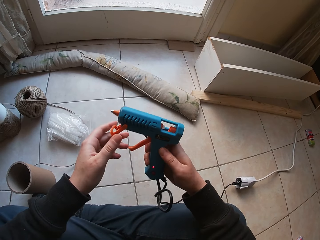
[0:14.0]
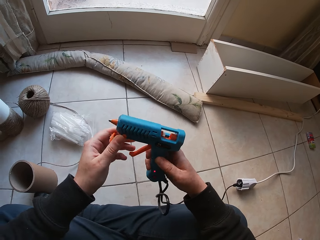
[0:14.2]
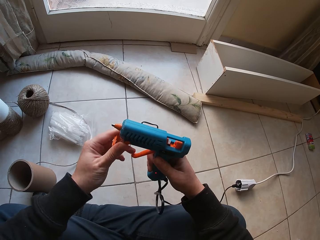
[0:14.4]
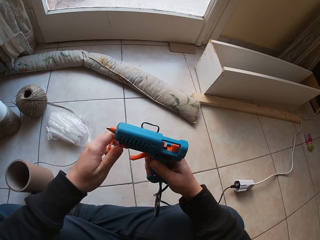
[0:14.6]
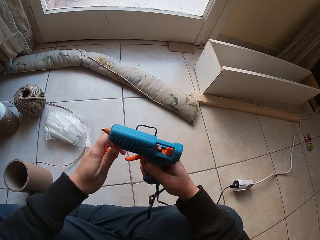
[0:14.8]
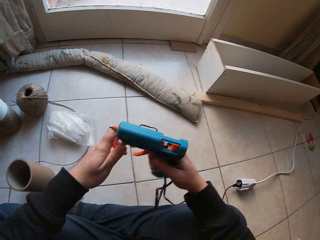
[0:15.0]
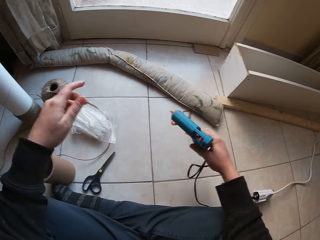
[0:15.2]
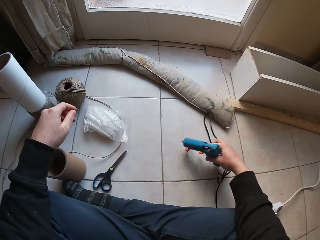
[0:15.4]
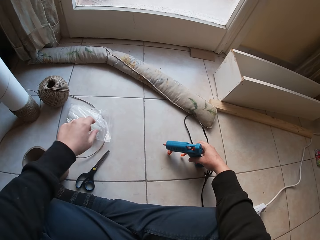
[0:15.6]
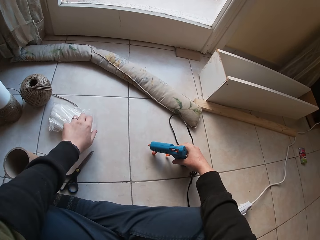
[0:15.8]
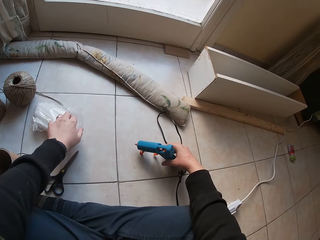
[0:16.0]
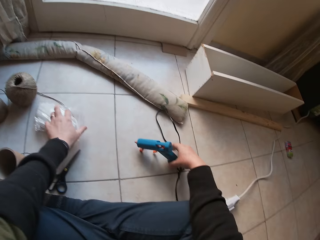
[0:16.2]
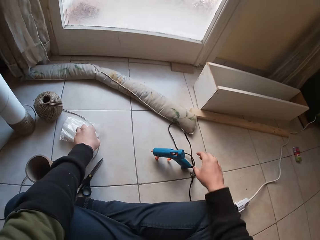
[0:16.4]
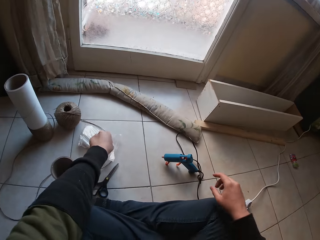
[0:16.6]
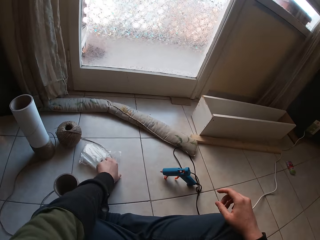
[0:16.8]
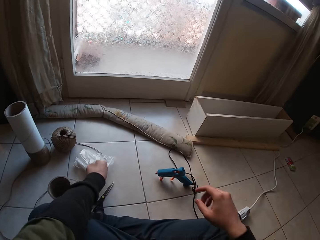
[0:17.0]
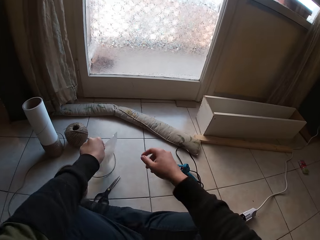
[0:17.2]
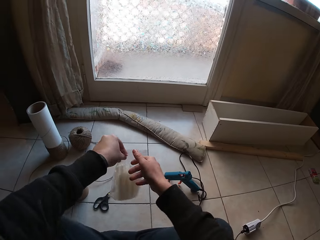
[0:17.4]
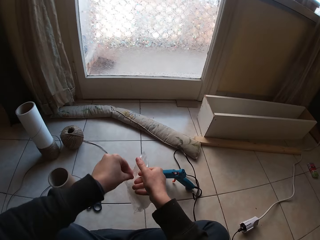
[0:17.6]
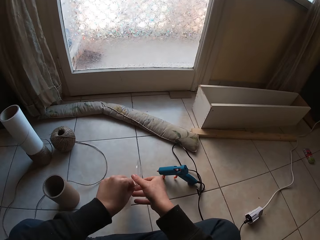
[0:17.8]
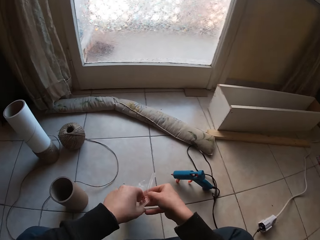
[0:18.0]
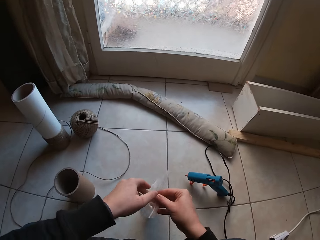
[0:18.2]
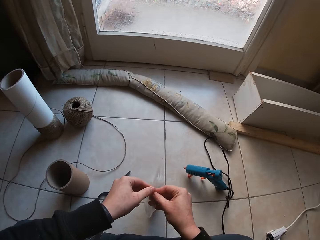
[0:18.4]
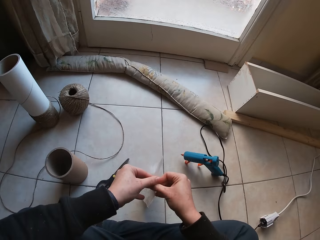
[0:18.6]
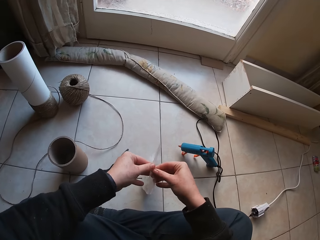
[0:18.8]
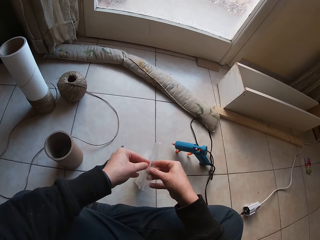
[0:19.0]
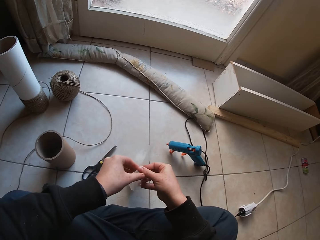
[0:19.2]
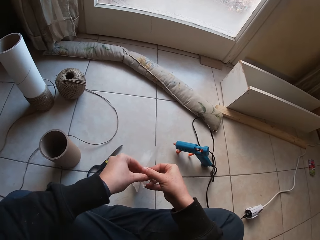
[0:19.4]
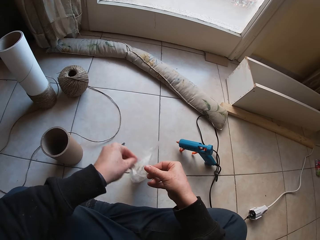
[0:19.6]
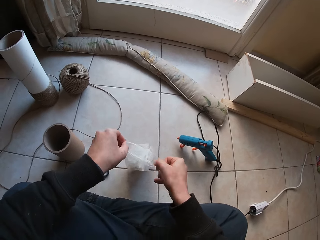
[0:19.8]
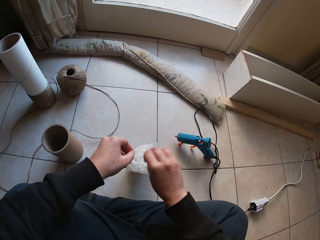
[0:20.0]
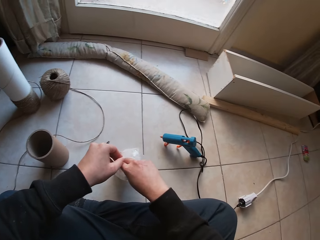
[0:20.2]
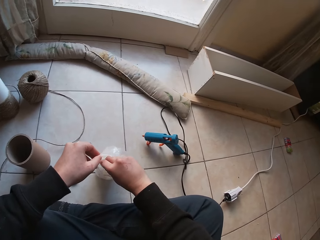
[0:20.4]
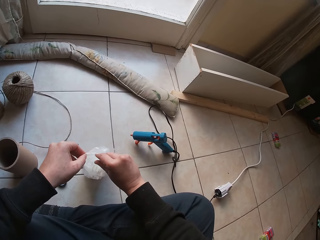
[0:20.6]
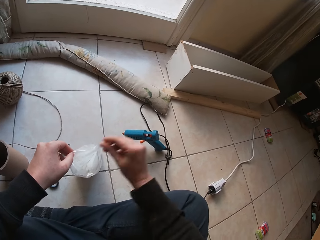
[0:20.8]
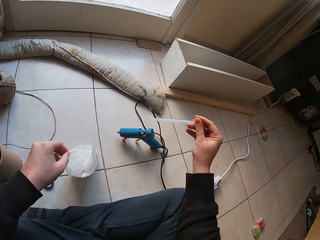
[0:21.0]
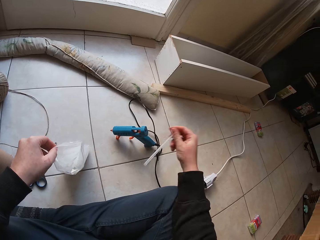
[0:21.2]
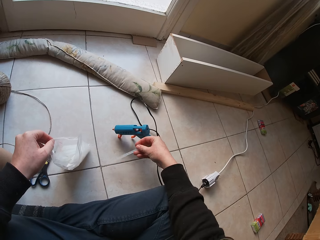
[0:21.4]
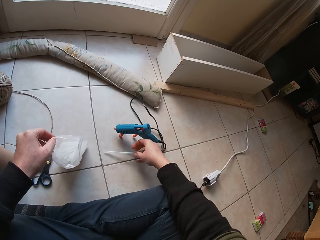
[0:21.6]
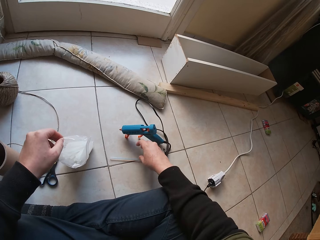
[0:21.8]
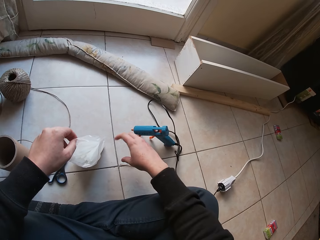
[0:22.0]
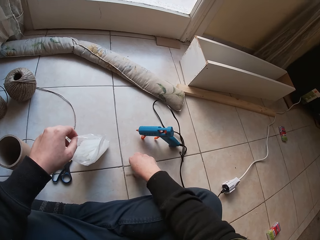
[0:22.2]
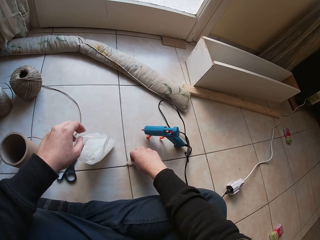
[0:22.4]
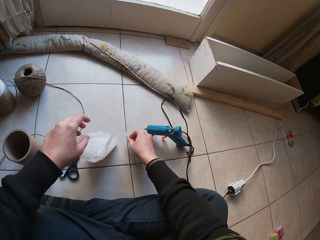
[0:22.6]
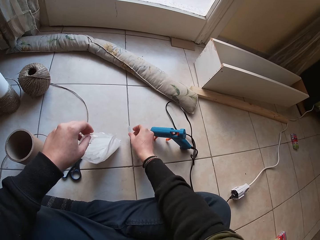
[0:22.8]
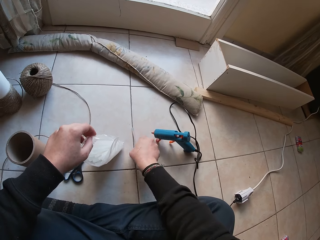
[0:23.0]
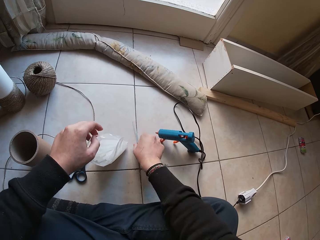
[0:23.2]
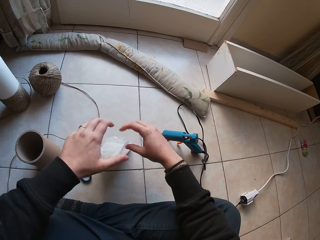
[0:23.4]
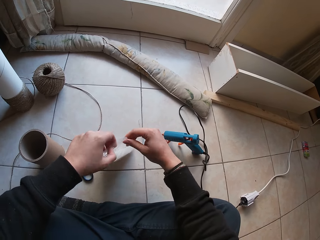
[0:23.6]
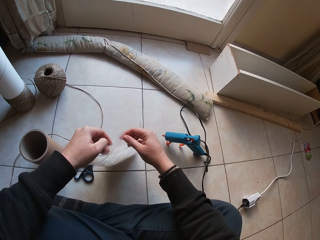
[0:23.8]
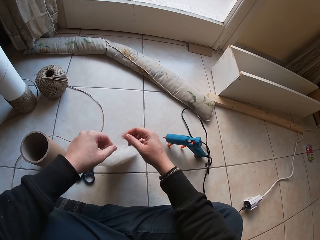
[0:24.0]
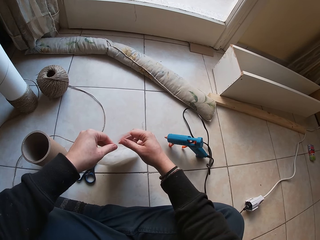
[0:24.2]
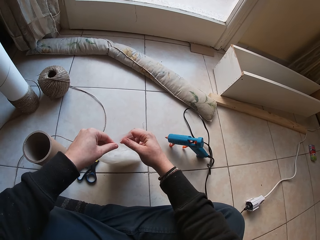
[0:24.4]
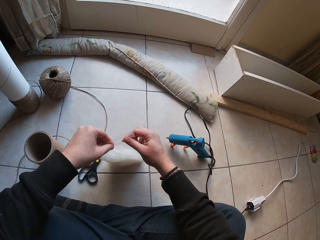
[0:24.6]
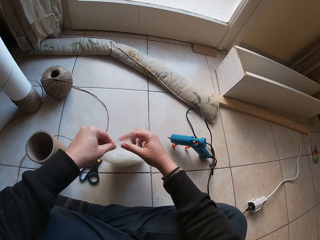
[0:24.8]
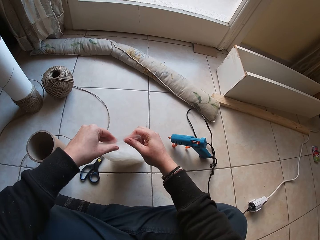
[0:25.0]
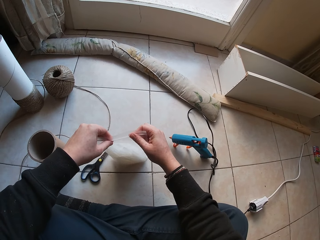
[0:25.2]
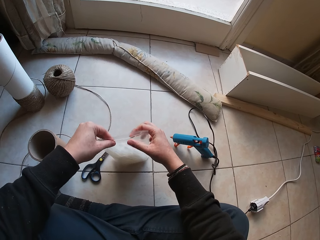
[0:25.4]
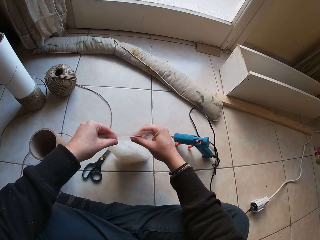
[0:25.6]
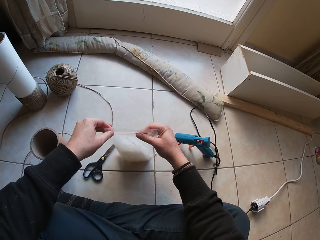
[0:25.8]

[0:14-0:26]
The camera wearer holds the glue gun with both hands. He drops the glue gun on the floor with his right hand. He takes a bag of glue sticks from the floor with his left hand. He opens the bag of glue sticks with both hands. He takes a glue stick from the bag of glue sticks with his right hand. He drops the glue stick on the floor with his right hand. He passes the glue stick on the floor with his right hand. He closes the bag of glue sticks with both hands.

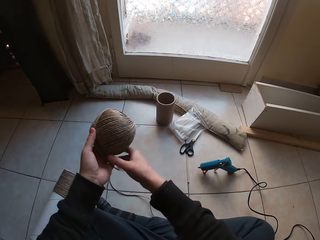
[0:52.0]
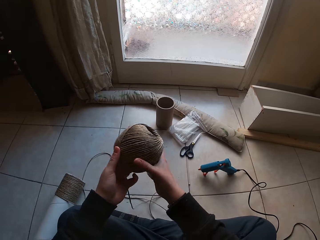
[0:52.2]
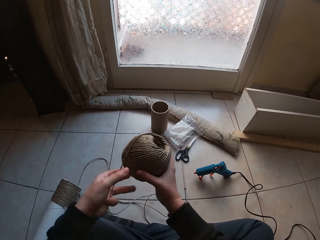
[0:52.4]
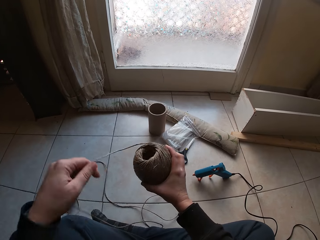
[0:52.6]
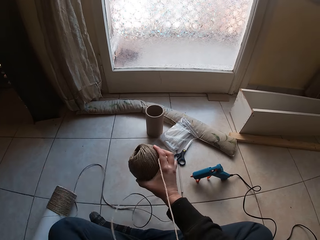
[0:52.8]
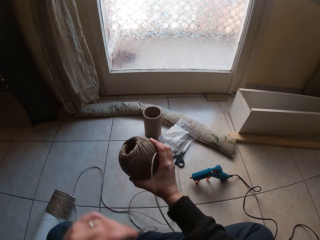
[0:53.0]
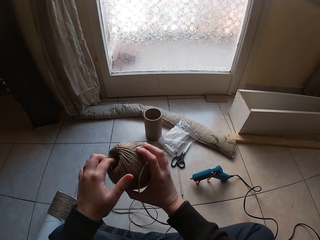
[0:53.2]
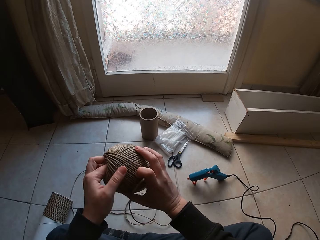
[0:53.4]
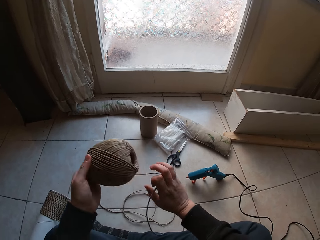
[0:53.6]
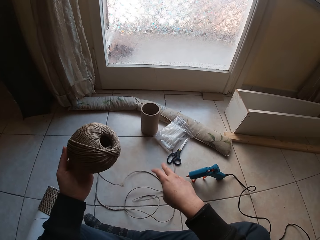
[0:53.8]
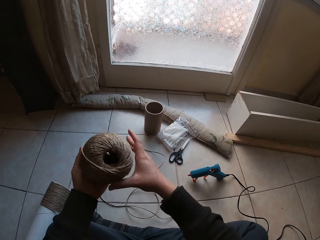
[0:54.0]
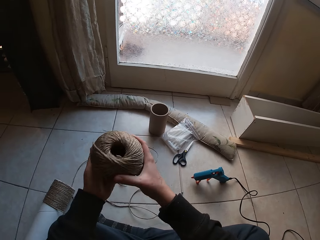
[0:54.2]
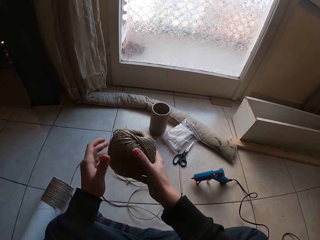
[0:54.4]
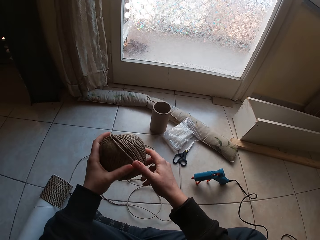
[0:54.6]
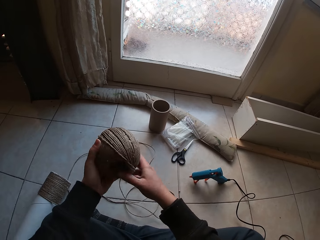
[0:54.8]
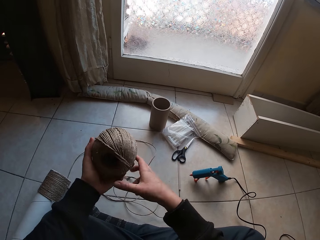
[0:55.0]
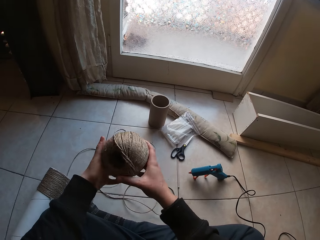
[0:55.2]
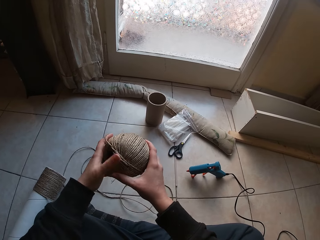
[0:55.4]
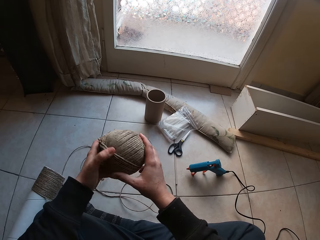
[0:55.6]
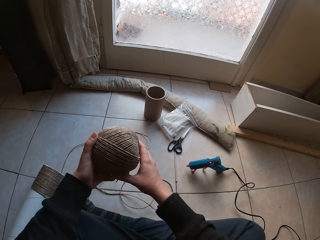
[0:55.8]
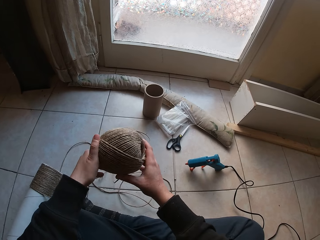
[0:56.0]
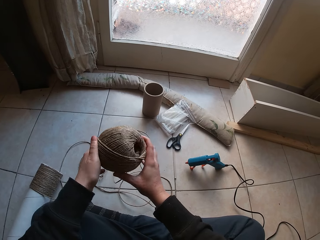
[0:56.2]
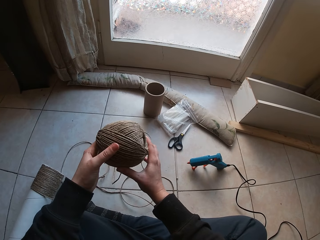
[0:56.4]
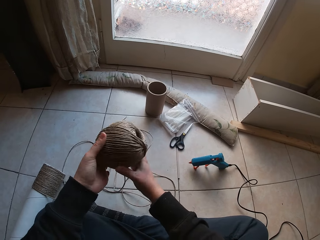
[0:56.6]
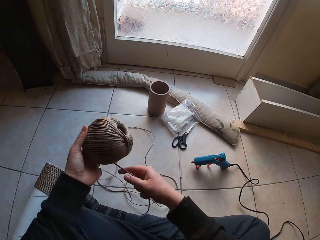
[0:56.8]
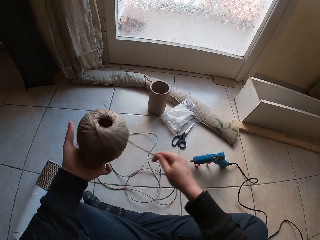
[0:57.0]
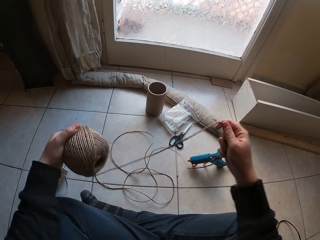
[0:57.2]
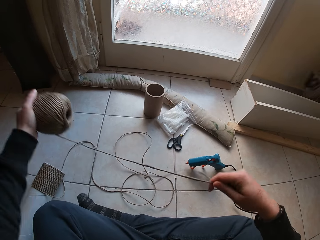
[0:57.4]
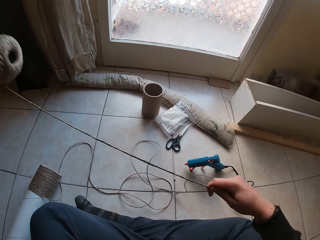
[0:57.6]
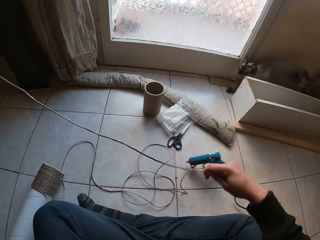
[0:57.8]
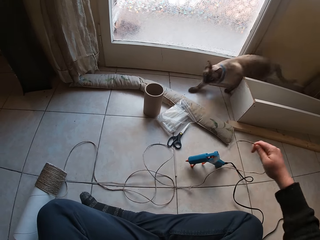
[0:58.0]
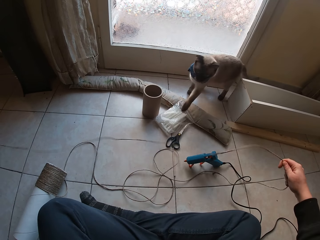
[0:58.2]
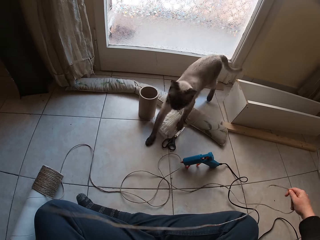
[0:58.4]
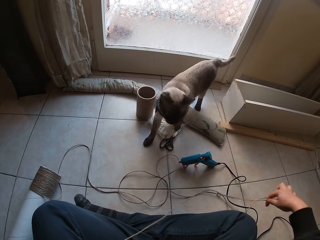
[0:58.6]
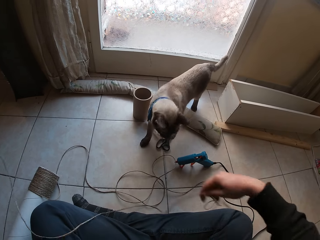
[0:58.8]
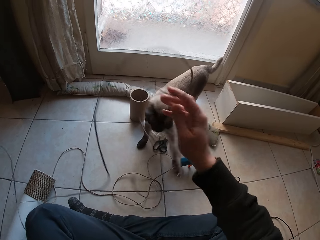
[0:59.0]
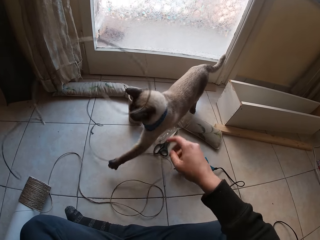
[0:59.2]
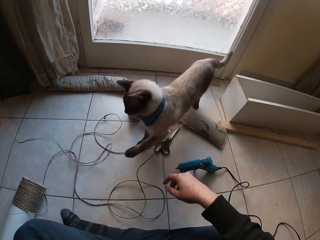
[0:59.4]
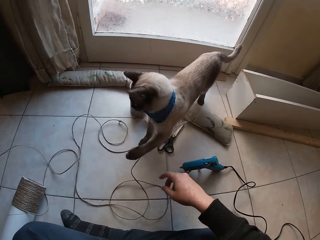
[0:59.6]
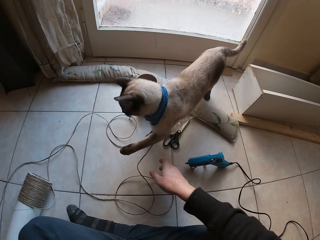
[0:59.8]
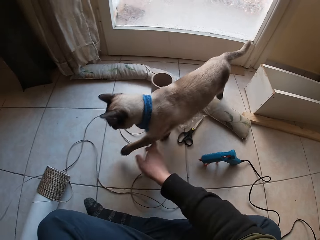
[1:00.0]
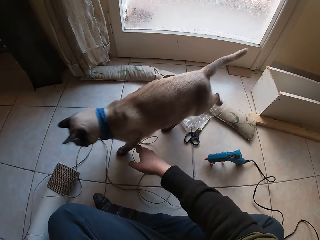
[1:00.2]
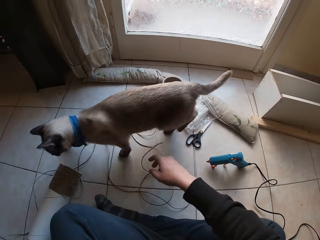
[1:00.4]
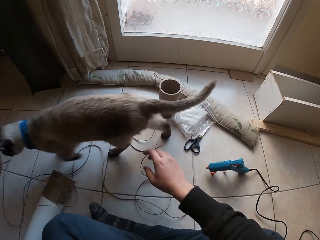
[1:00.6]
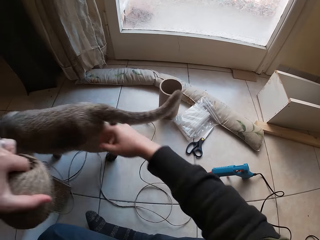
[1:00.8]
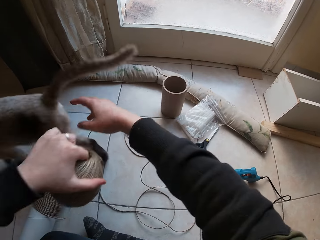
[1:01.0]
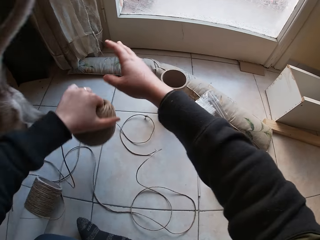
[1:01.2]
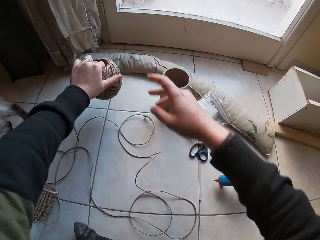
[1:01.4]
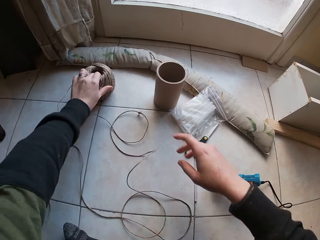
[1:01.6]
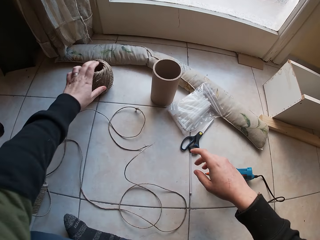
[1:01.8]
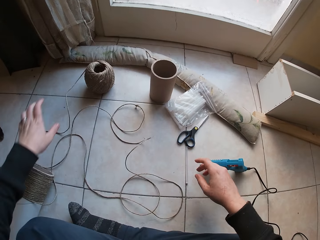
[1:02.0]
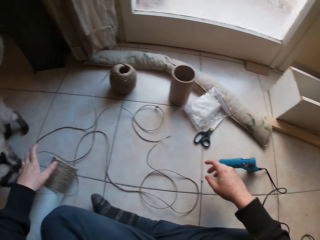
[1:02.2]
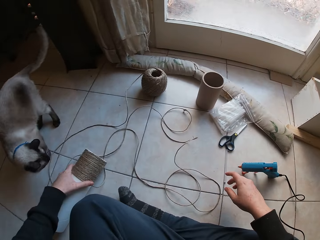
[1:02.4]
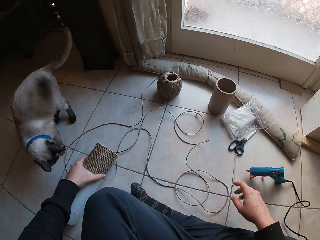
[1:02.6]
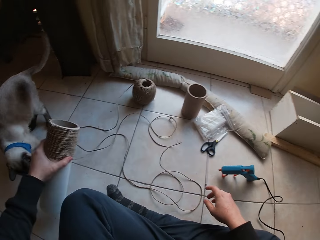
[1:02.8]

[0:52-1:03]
The camera wearer passes the twine in his left hand to his right hand. He unwinds the twine strand on the twine with his left hand. He passes the twine in his right hand to his left hand. He rolls the twine with both hands. He unwinds the twine strand on the twine with his right hand. The cat steps on the twine strand. The cat walks past the camera wearer. The camera wearer drops the twine on the floor with his left hand. He takes the cardboard tube on the floor with his left hand.
